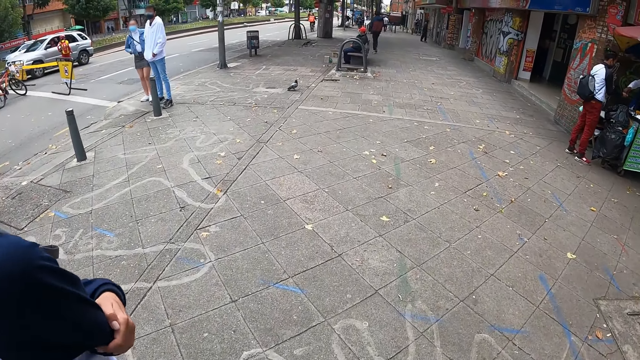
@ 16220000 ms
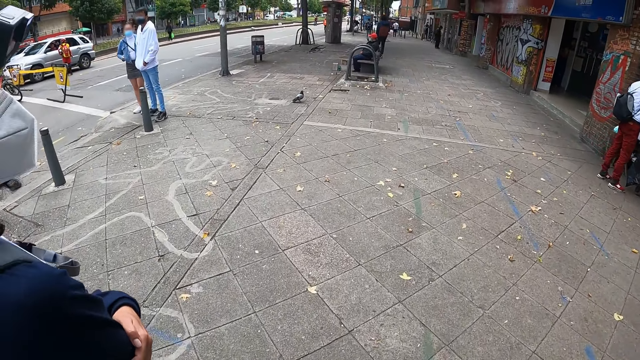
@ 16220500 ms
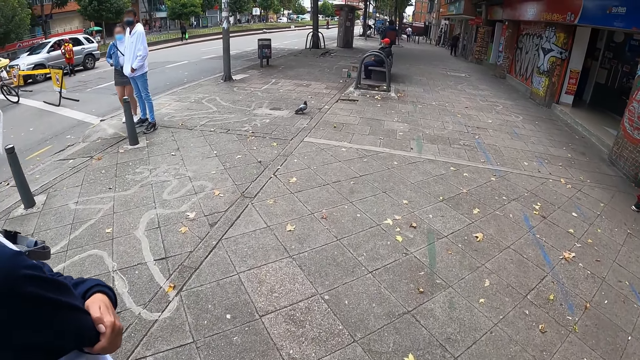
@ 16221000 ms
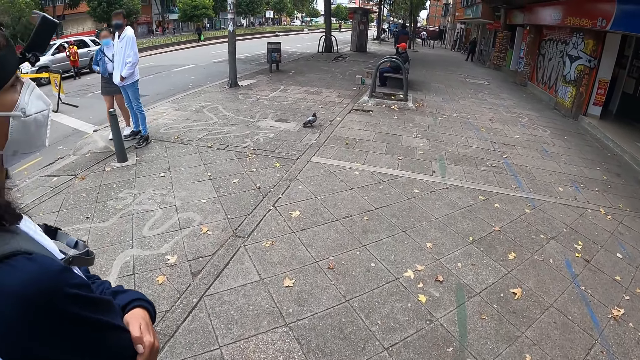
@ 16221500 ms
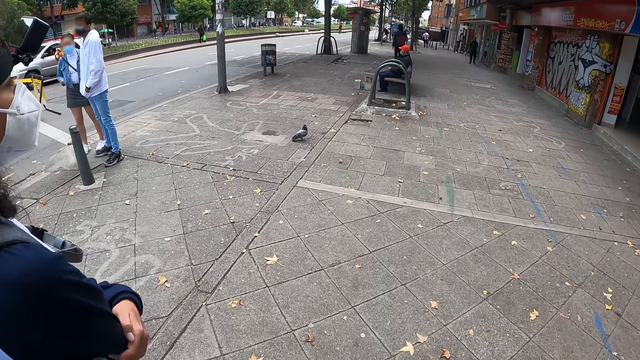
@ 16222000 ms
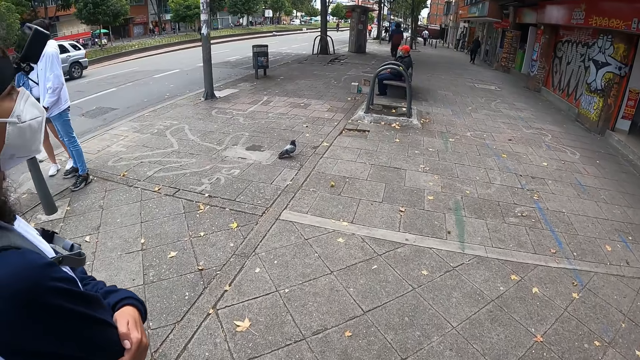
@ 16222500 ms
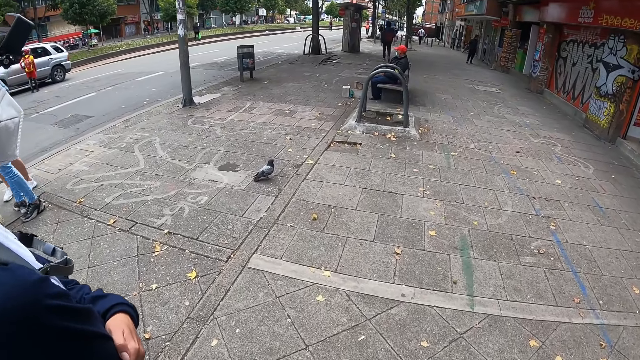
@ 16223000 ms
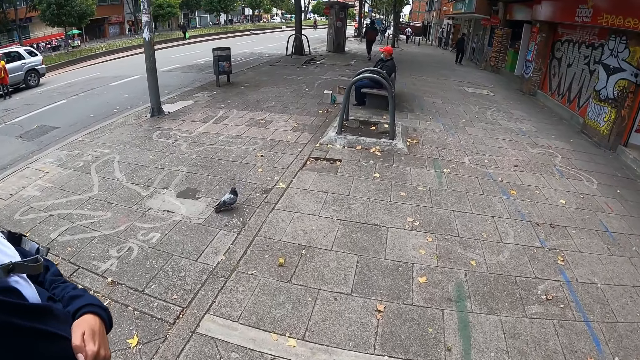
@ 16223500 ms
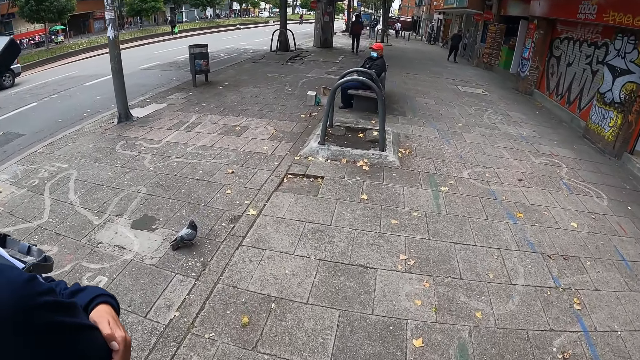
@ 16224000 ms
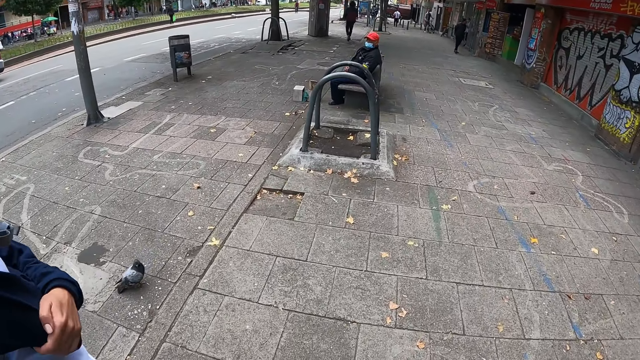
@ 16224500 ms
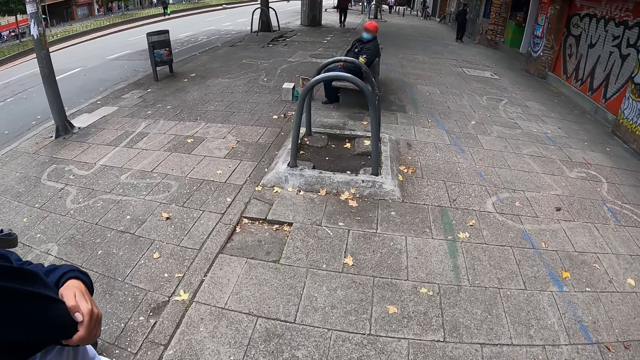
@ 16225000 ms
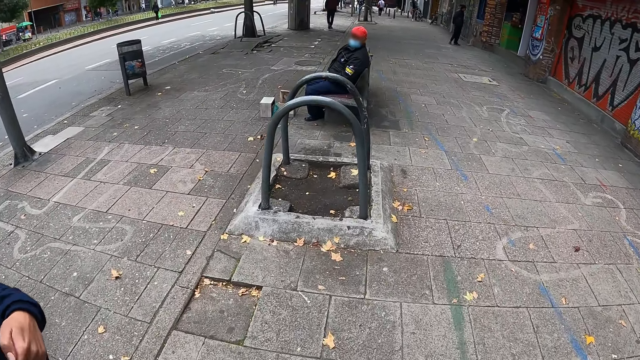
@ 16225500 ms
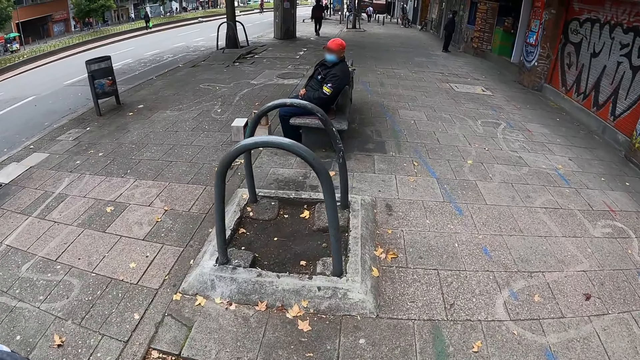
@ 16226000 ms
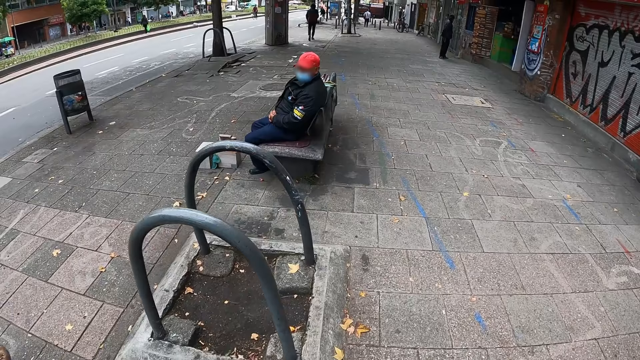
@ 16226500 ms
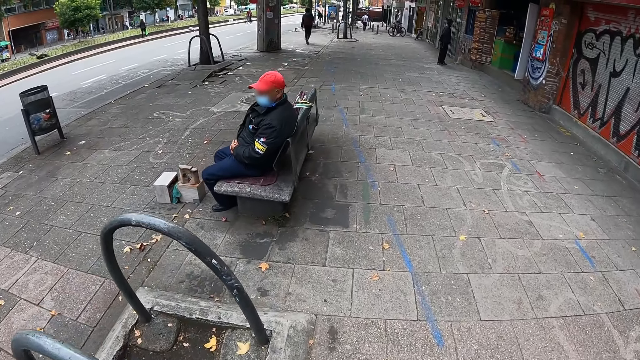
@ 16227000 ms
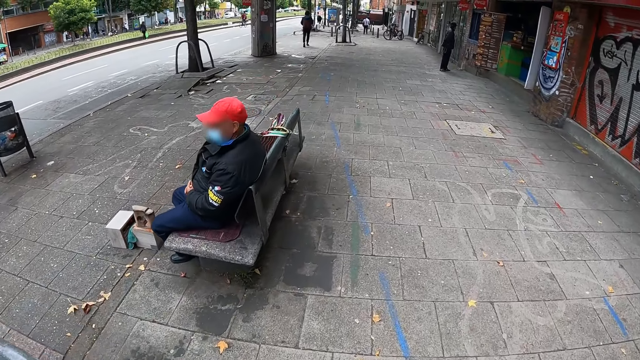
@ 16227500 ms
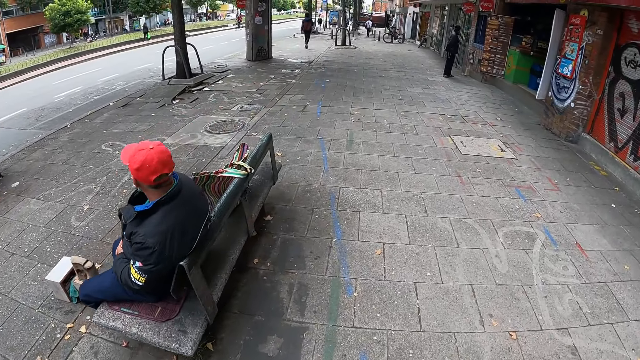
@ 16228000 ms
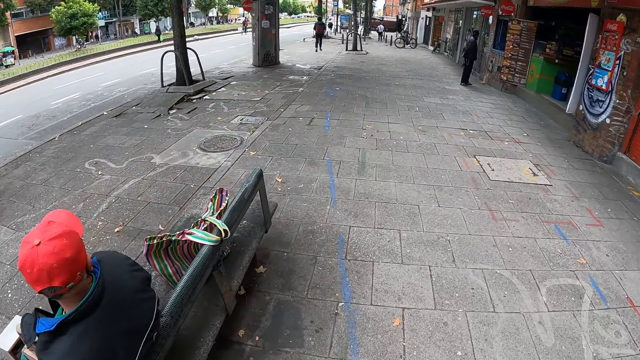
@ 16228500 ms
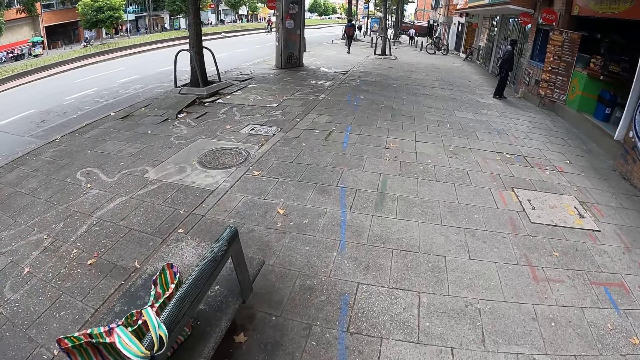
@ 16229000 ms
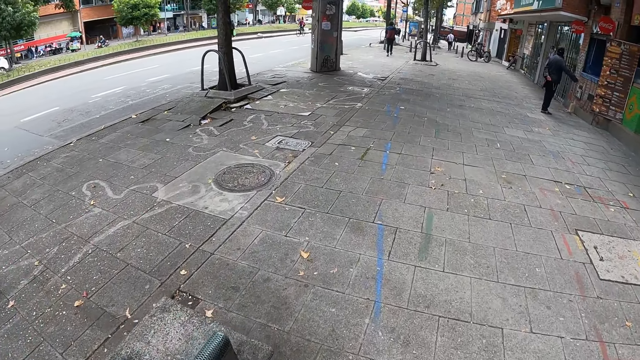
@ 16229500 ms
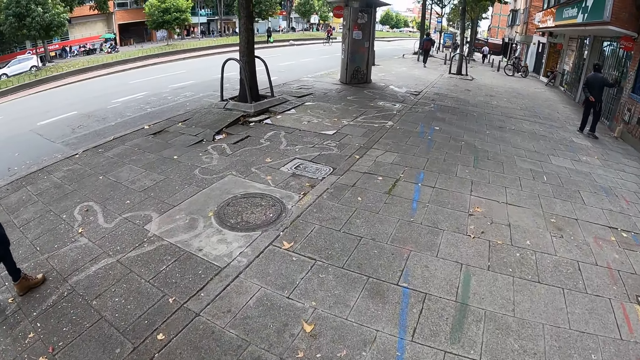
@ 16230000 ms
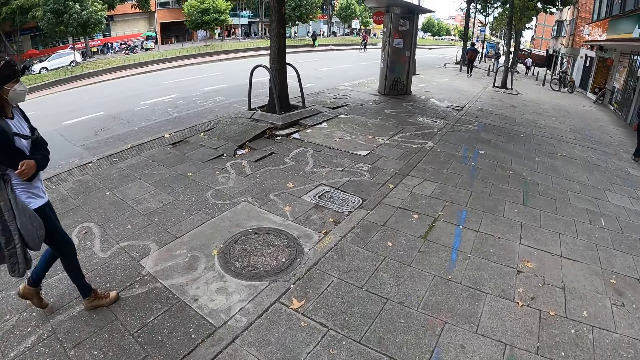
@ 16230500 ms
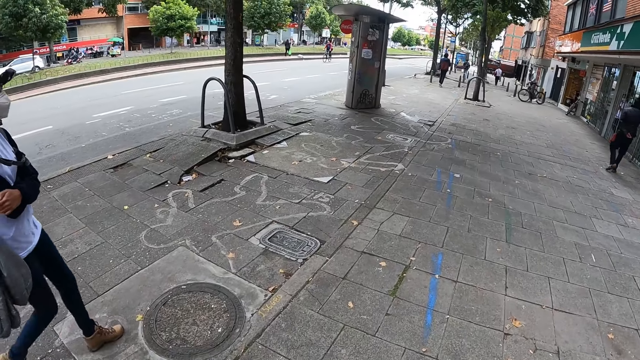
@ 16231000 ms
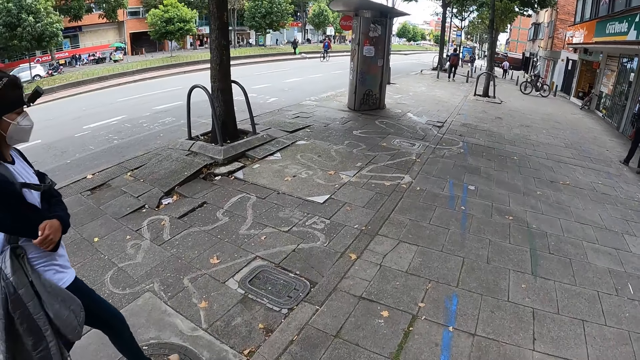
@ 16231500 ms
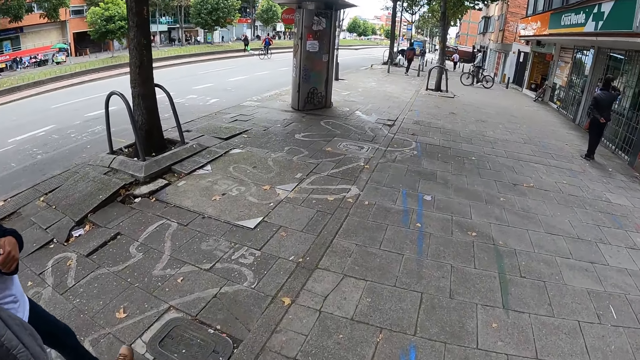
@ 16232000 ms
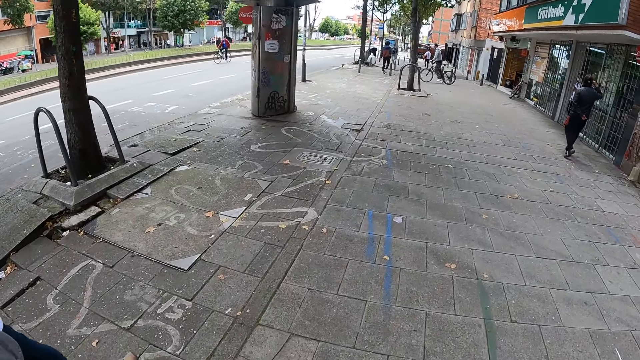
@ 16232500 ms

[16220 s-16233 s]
A man sits on the bench. The camera wearer walks.

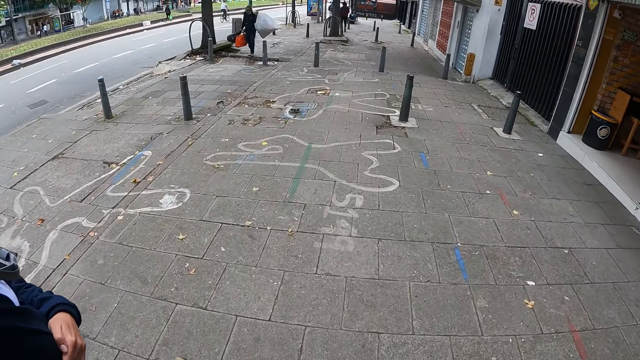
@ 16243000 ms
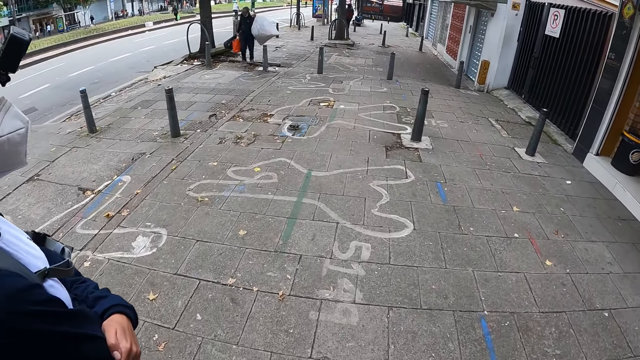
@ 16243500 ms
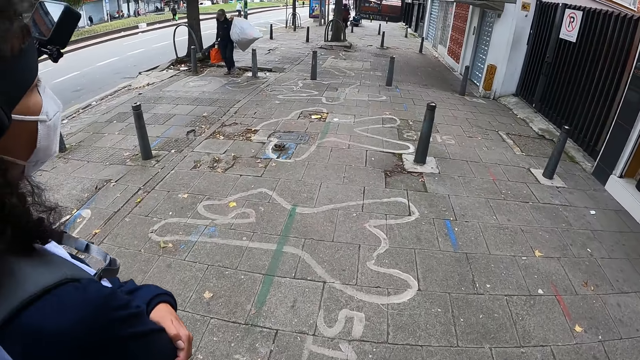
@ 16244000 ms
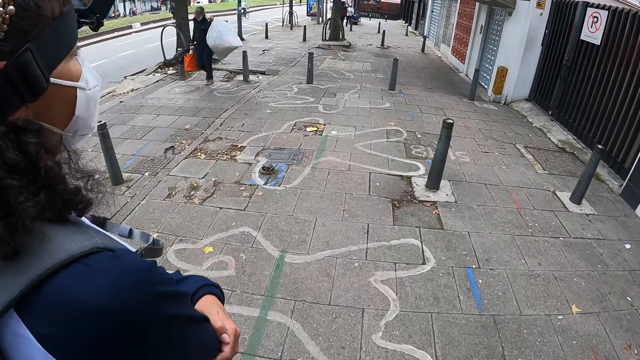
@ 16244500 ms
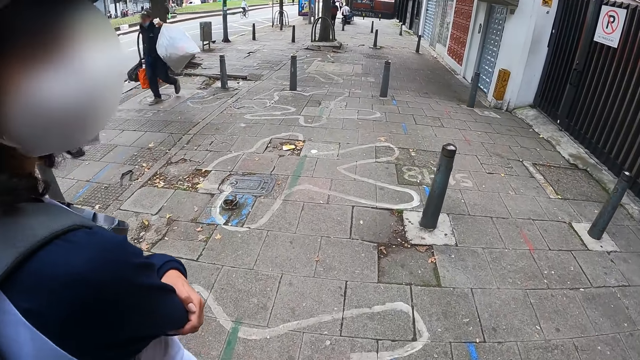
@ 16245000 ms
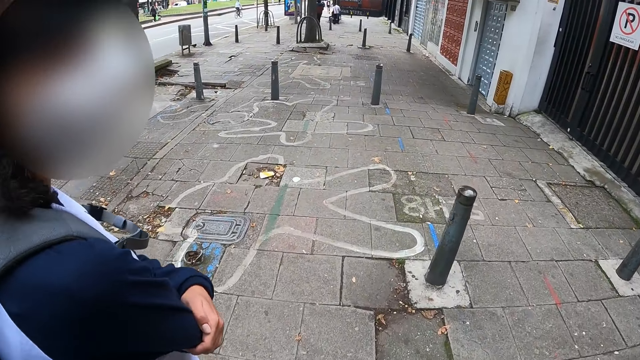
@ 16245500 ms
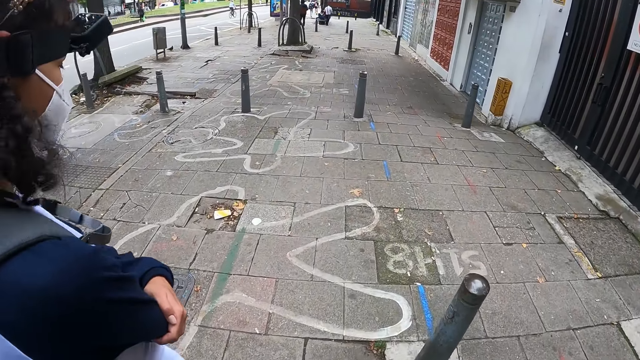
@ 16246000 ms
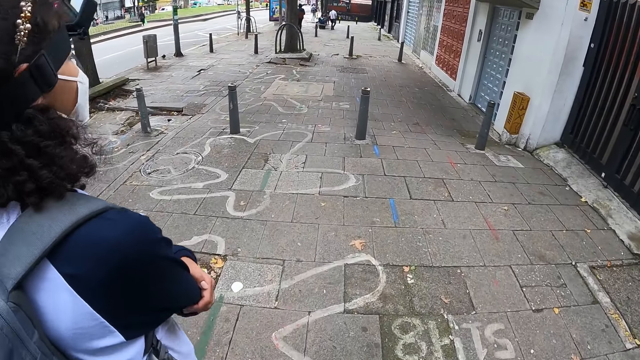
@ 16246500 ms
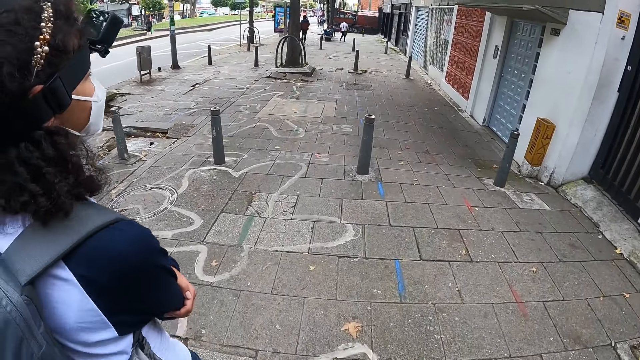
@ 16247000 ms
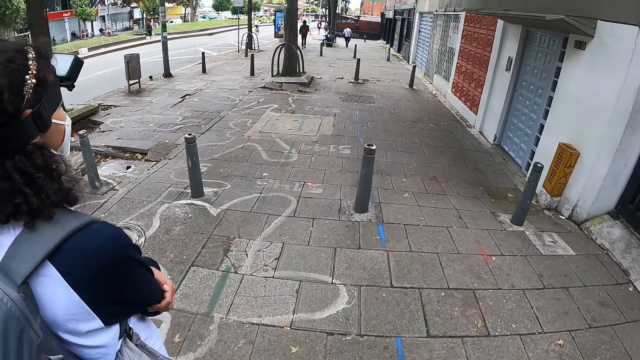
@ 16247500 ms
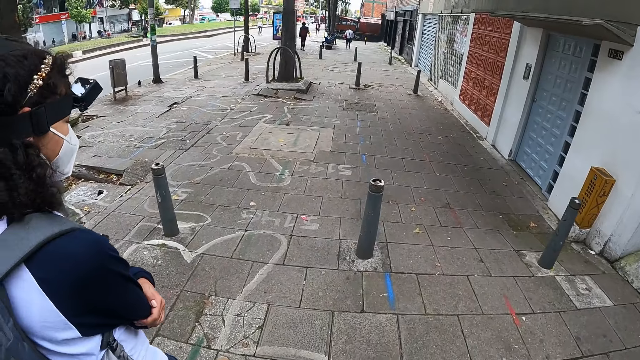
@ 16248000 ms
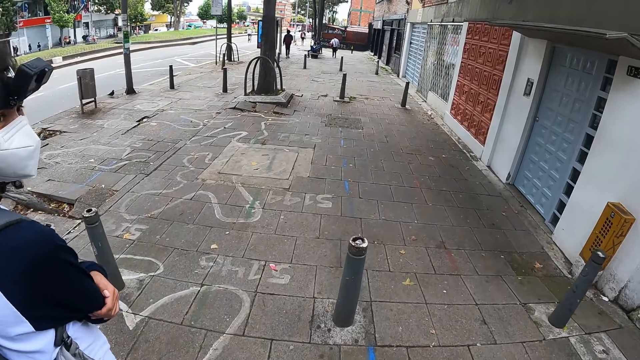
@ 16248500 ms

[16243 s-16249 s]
The camera wearer converses with the woman.
